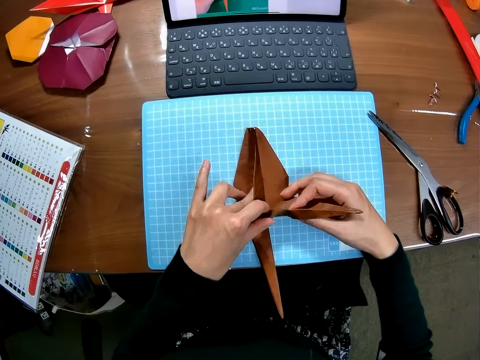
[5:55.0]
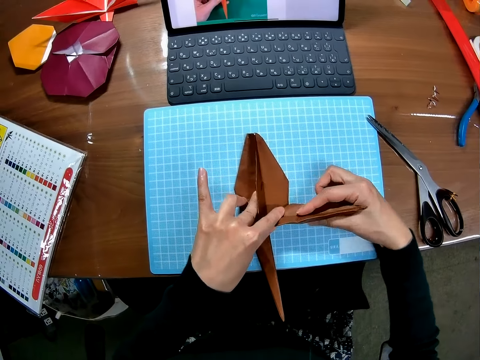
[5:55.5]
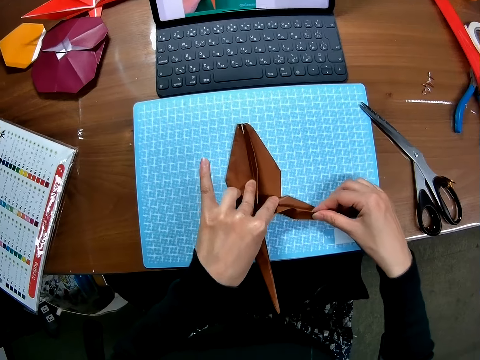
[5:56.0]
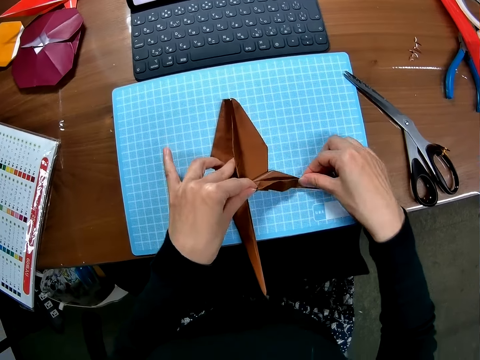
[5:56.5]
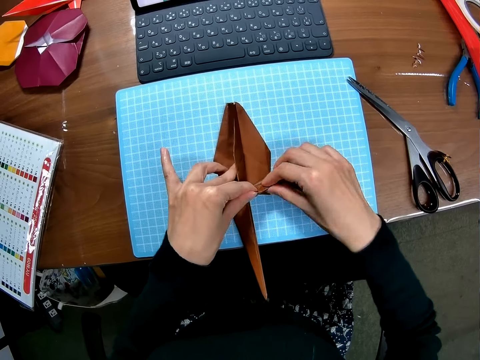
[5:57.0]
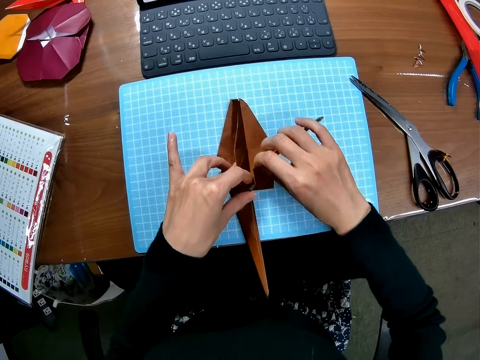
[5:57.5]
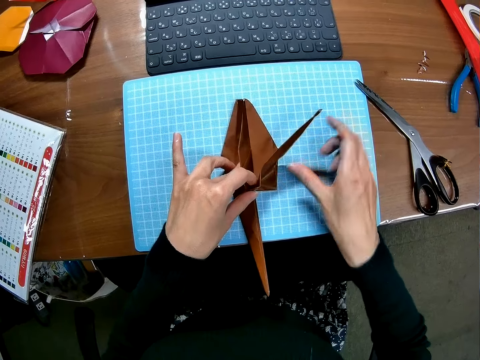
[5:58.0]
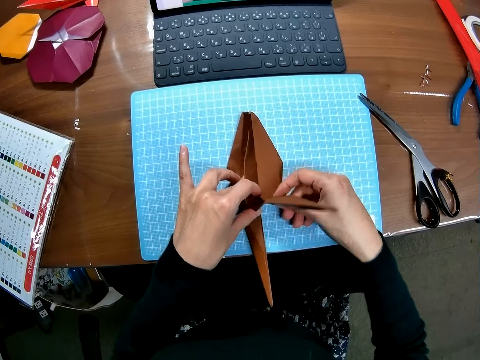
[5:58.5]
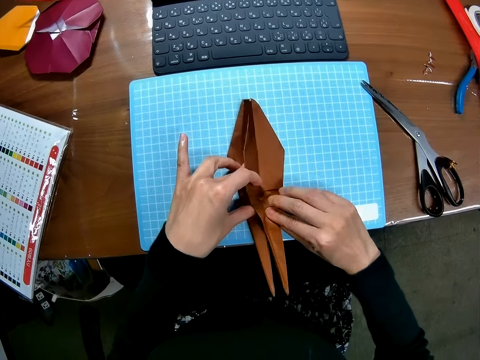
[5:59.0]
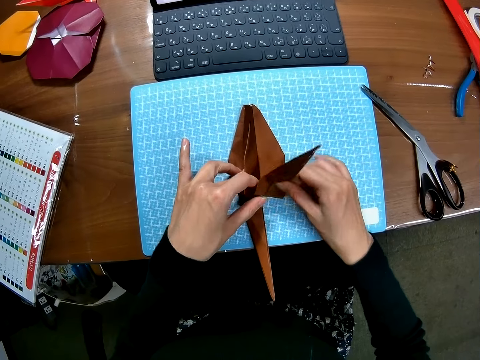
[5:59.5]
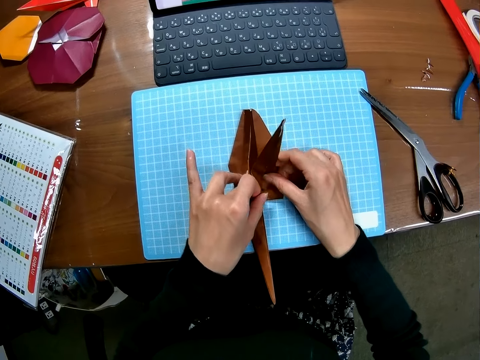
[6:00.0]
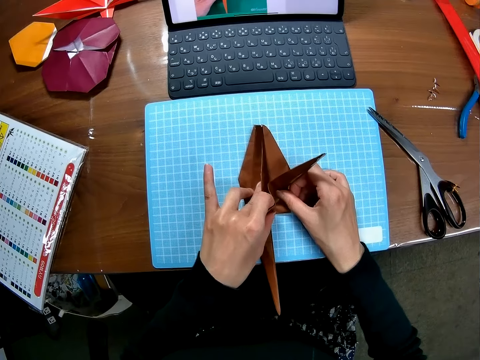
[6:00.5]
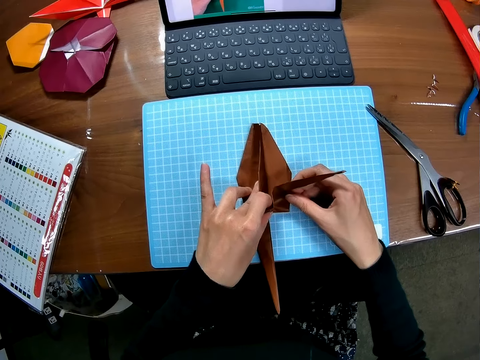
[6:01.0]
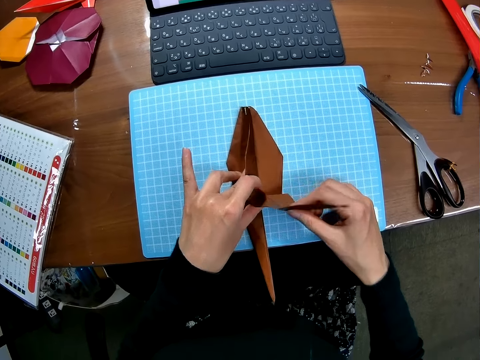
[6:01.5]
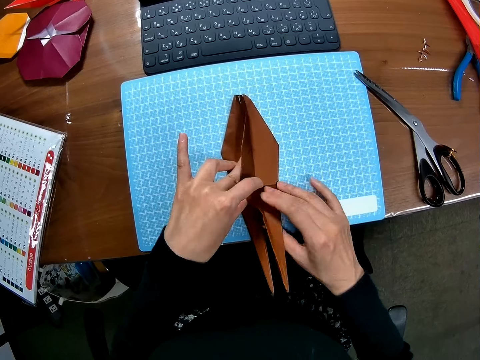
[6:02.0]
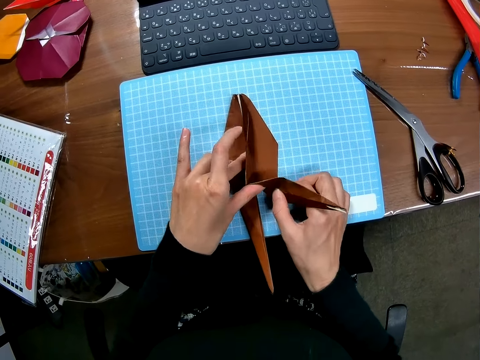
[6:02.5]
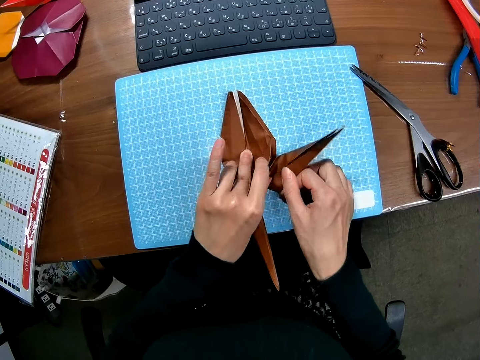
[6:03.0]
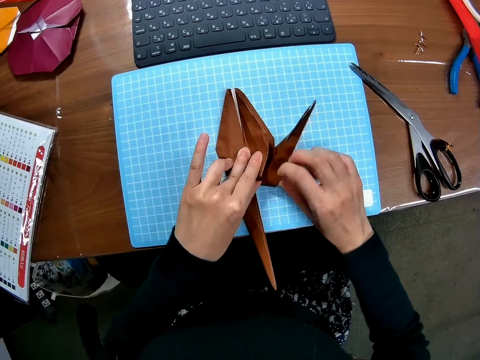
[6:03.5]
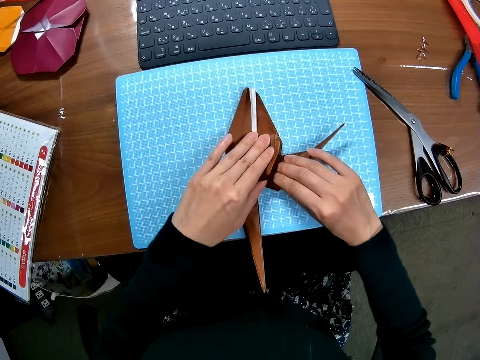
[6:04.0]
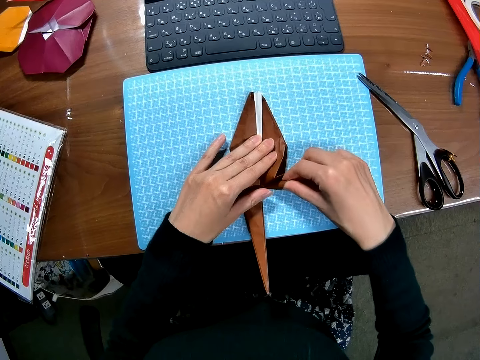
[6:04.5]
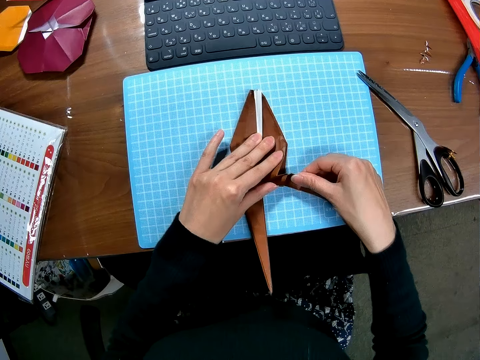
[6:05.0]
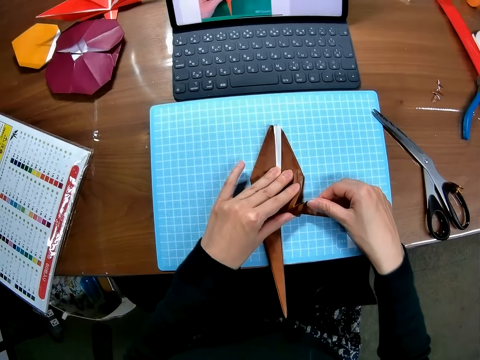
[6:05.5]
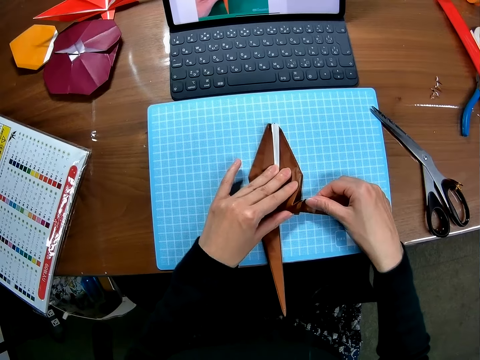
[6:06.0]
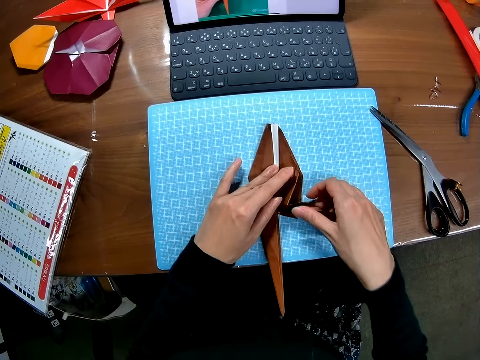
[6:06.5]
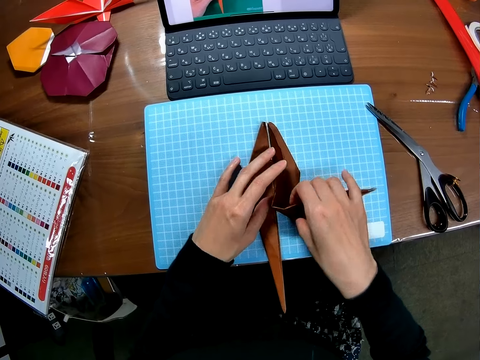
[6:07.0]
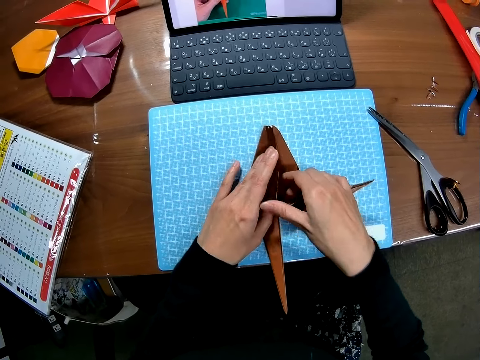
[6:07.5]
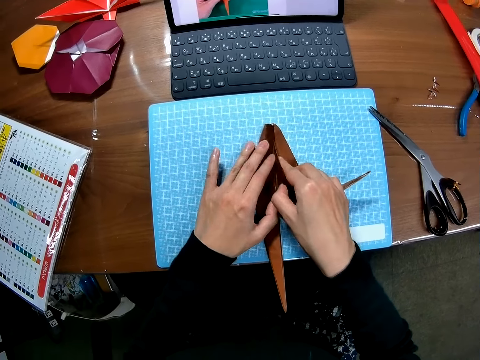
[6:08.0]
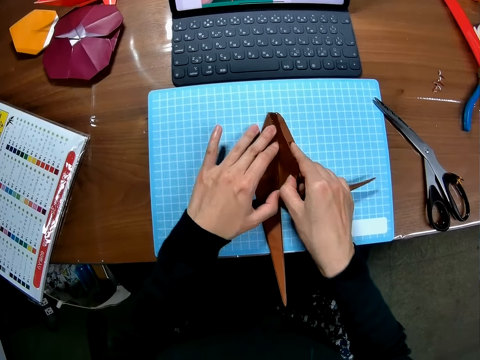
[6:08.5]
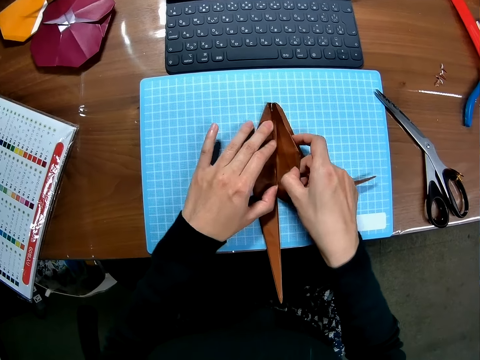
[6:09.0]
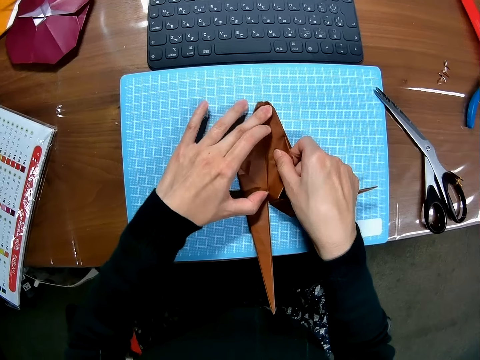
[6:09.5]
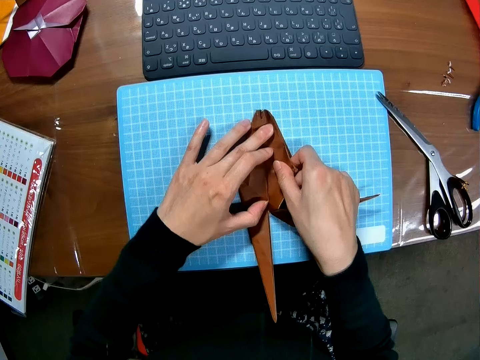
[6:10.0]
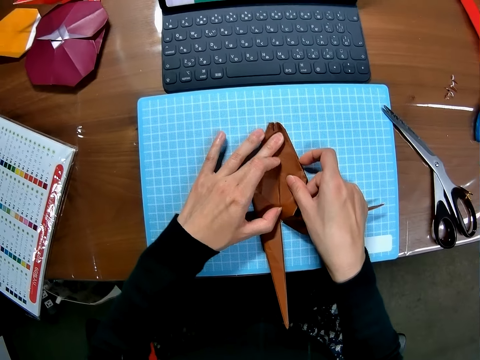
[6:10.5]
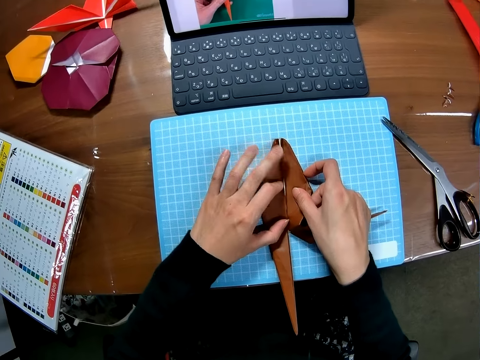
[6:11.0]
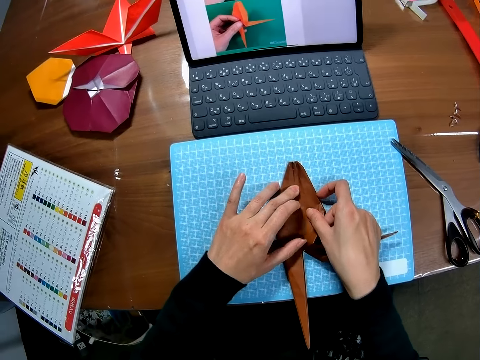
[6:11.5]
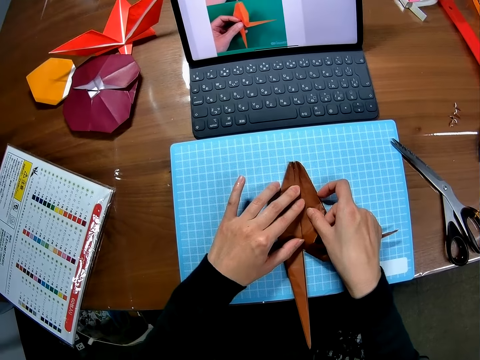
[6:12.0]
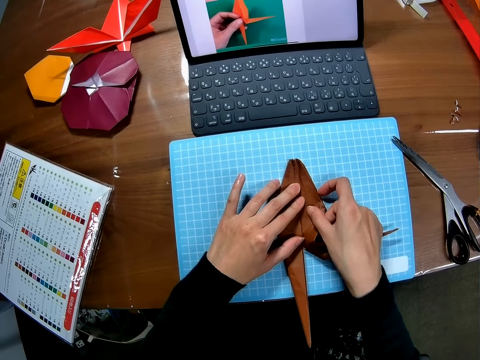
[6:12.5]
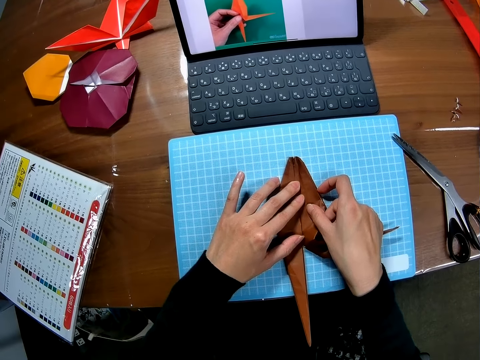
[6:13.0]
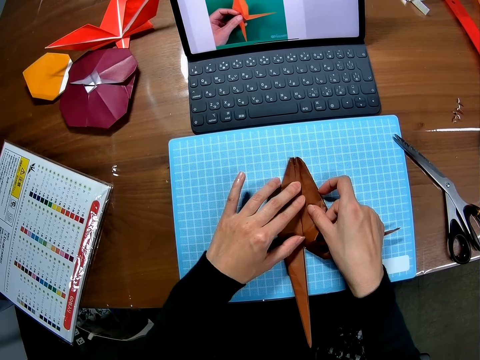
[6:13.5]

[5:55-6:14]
The camera wearer folds the paper. They look at the paper. They fold the paper. They look at the paper.

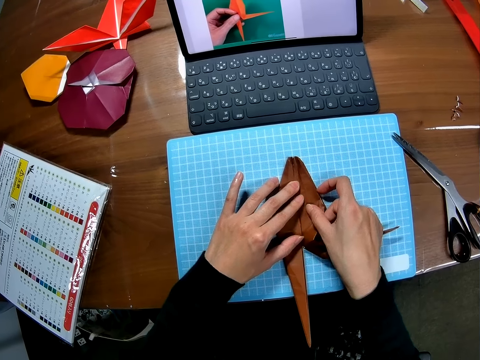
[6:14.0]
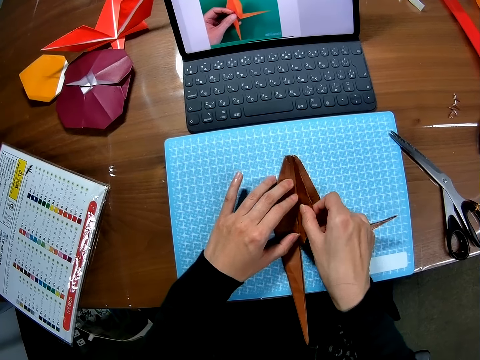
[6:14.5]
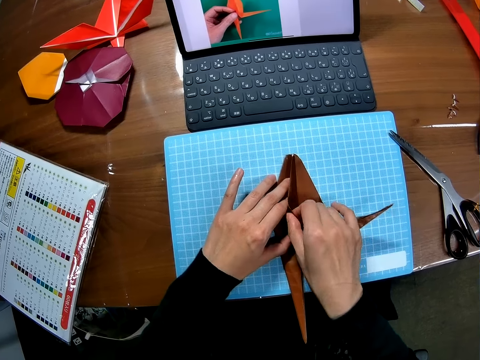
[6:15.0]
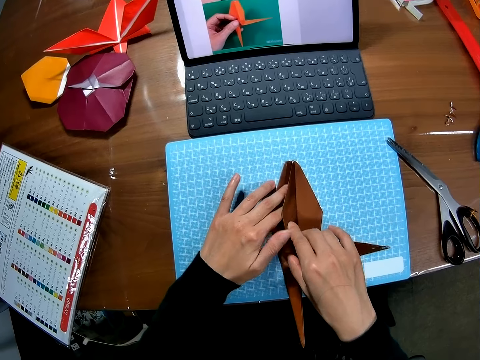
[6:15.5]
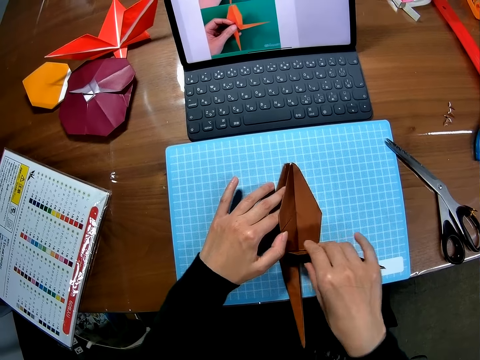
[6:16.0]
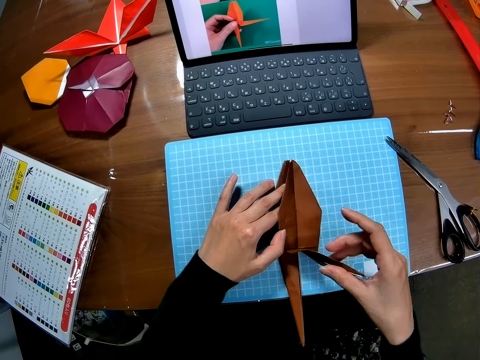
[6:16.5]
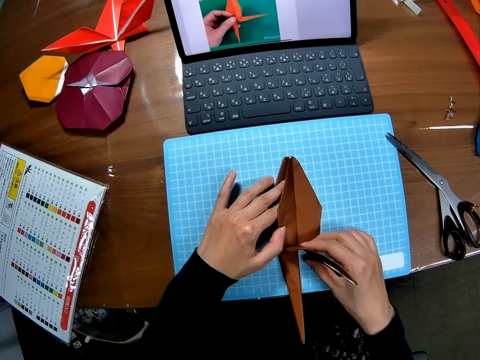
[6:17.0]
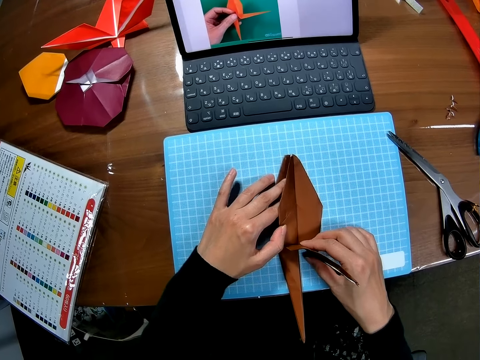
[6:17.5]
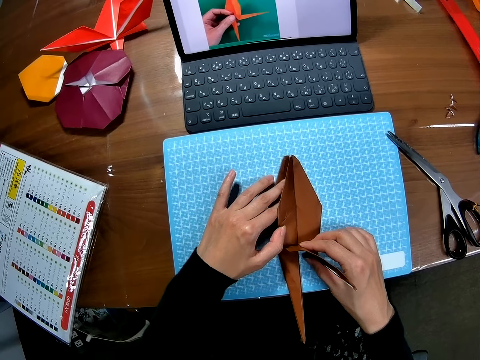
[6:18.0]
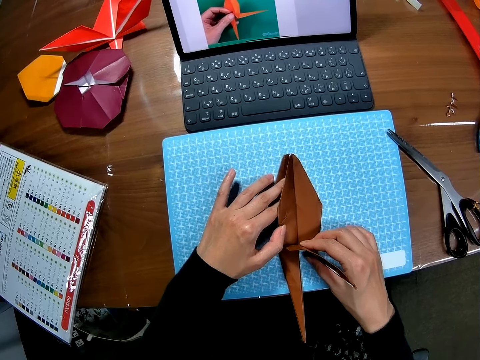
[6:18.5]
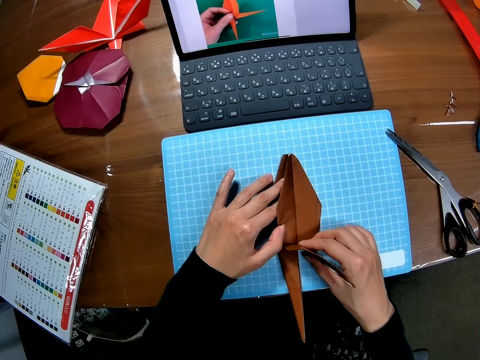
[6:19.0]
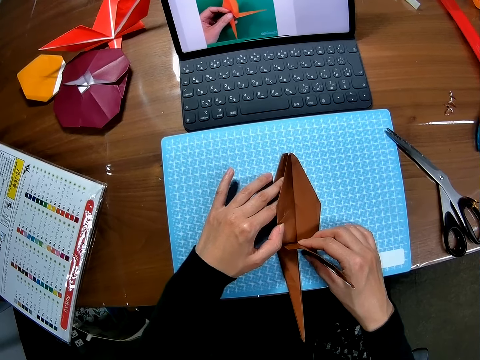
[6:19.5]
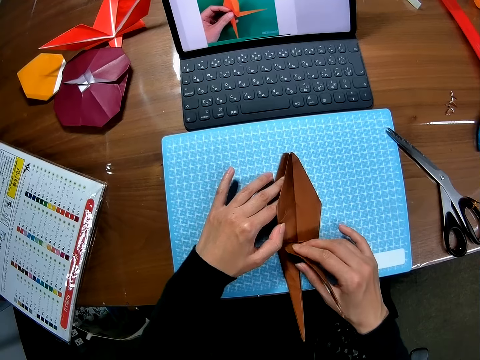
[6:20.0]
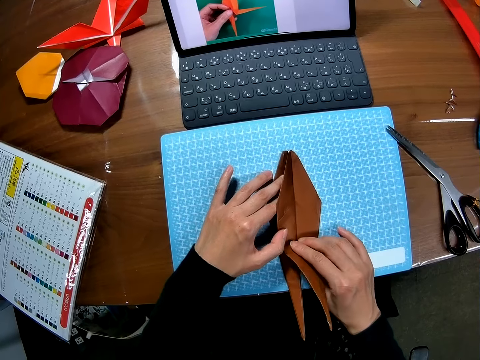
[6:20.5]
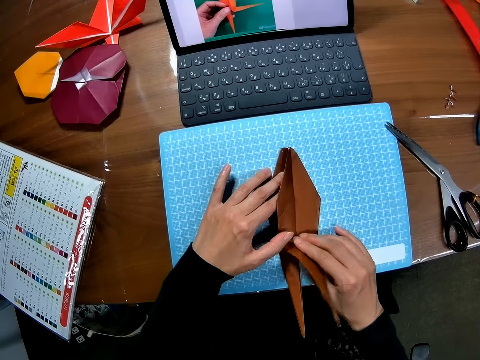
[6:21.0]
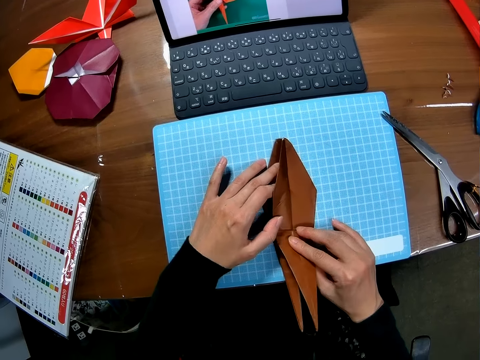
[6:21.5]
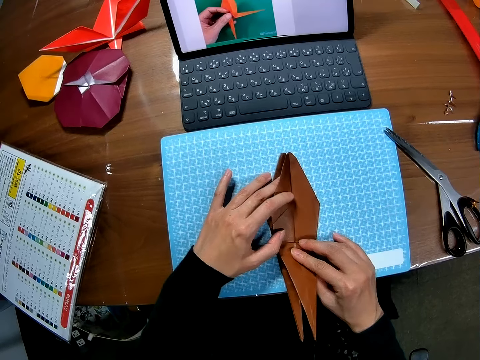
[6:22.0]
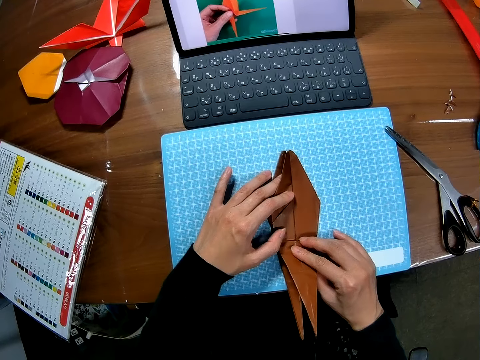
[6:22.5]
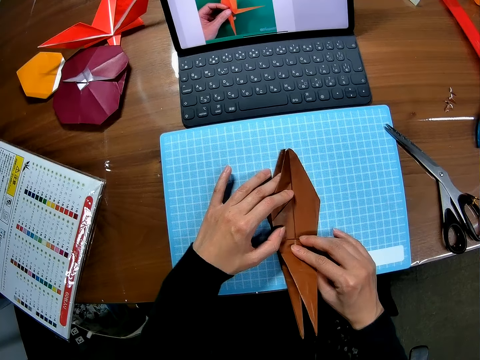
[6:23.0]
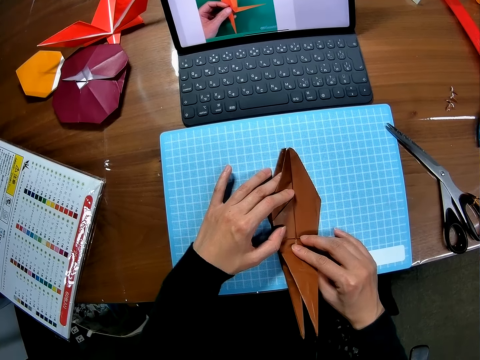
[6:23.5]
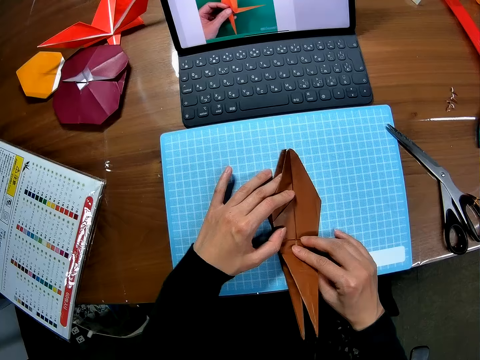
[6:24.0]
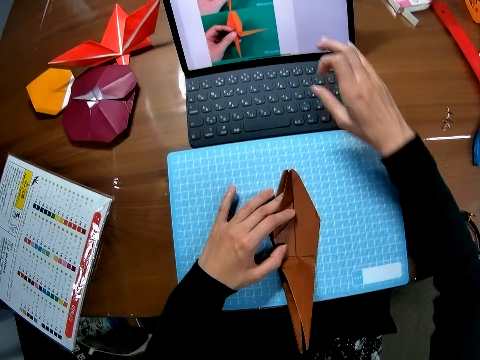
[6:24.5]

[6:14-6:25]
The camera wearer folds the paper. They look at the paper.
